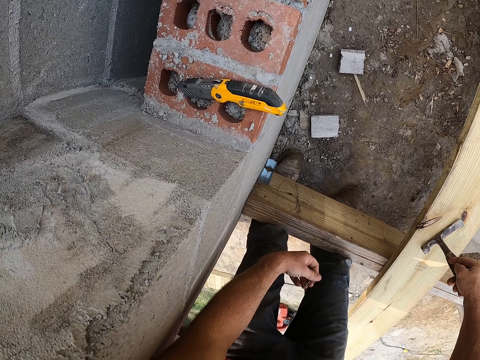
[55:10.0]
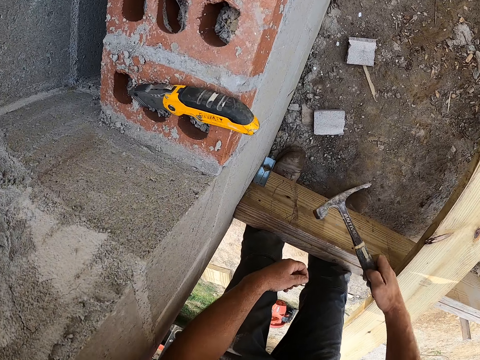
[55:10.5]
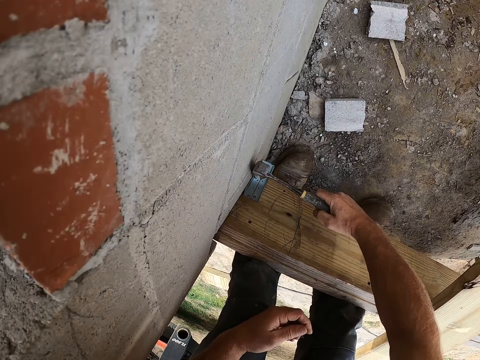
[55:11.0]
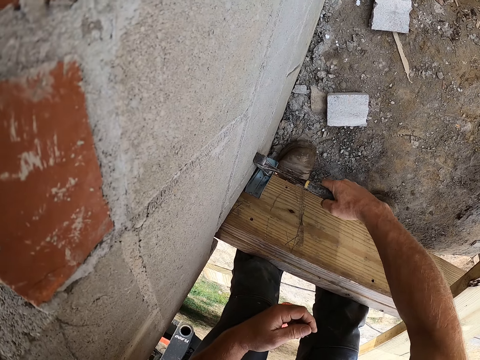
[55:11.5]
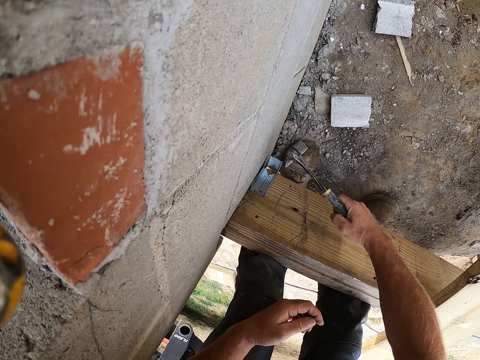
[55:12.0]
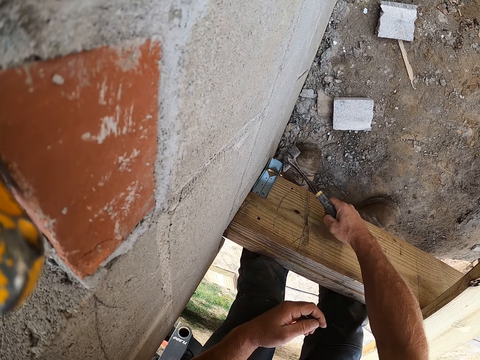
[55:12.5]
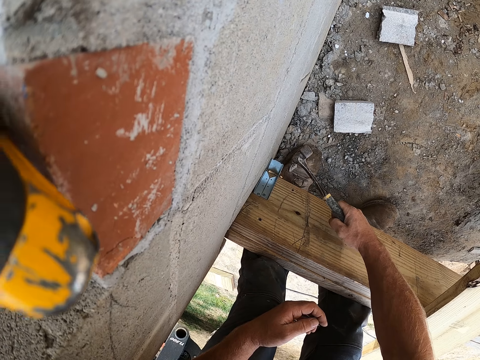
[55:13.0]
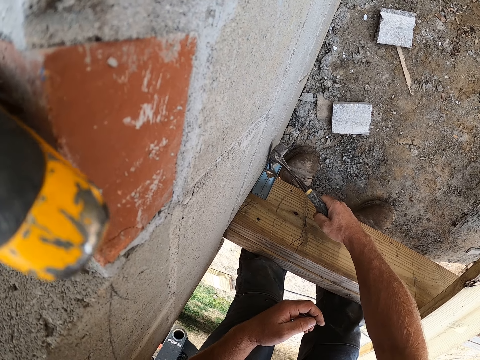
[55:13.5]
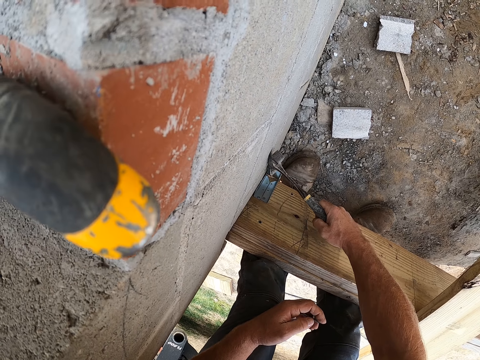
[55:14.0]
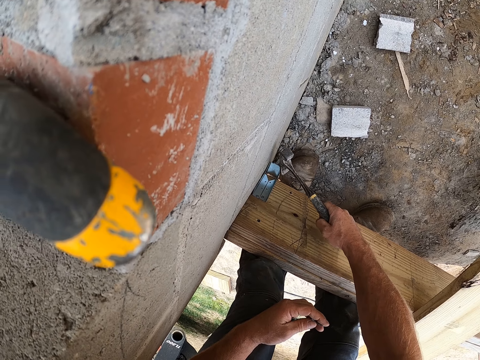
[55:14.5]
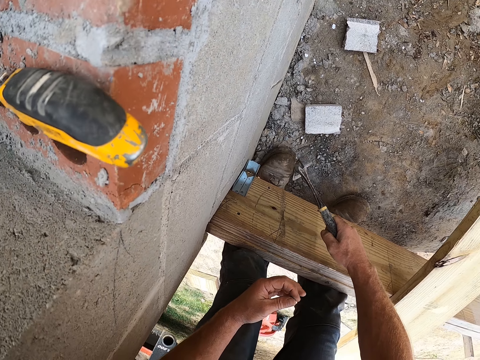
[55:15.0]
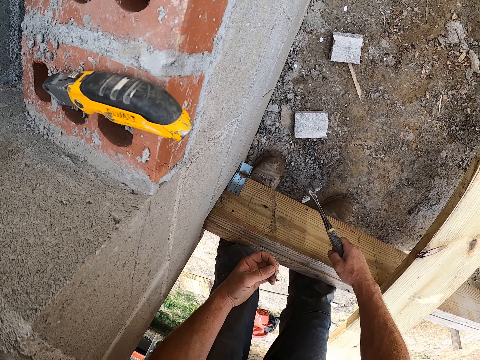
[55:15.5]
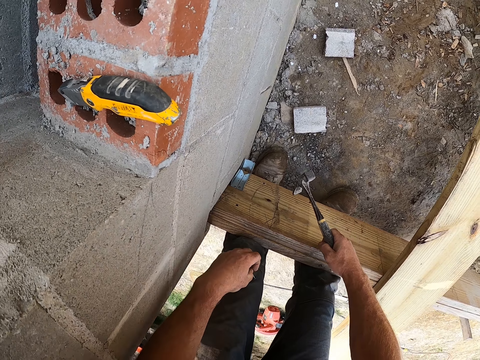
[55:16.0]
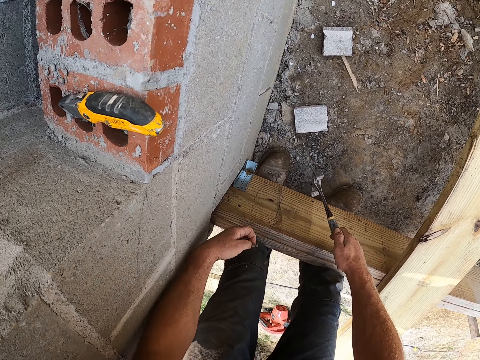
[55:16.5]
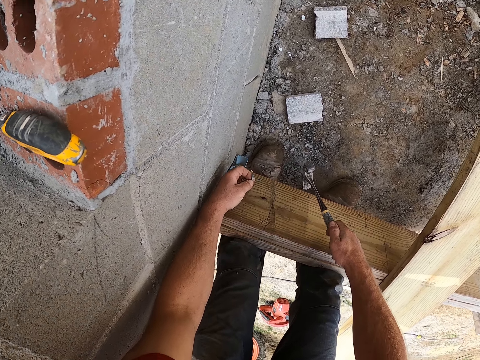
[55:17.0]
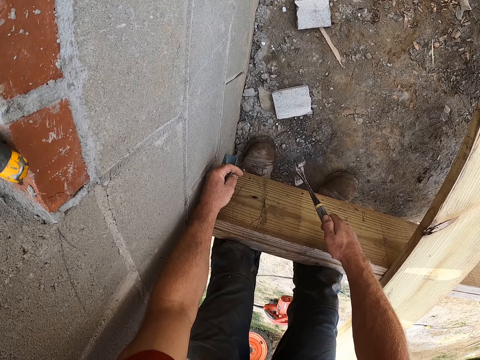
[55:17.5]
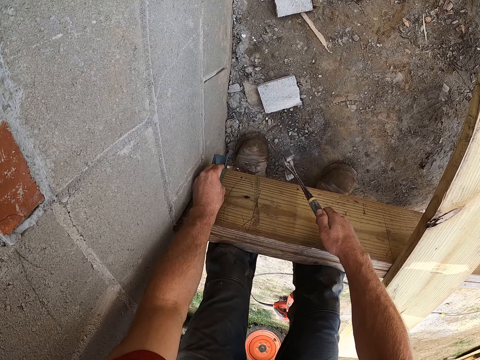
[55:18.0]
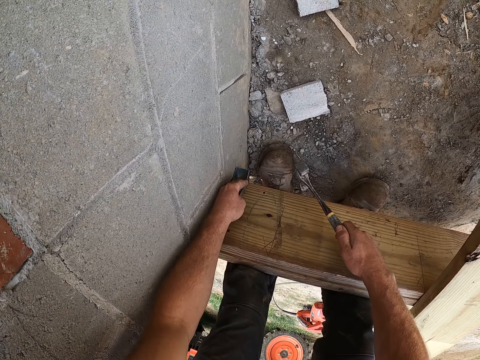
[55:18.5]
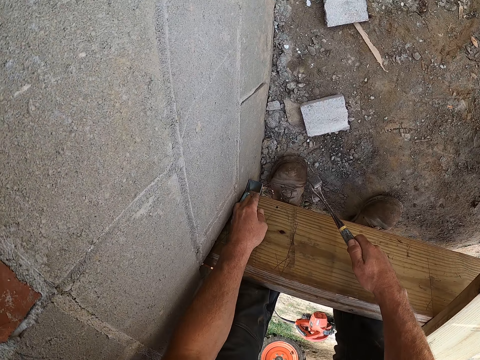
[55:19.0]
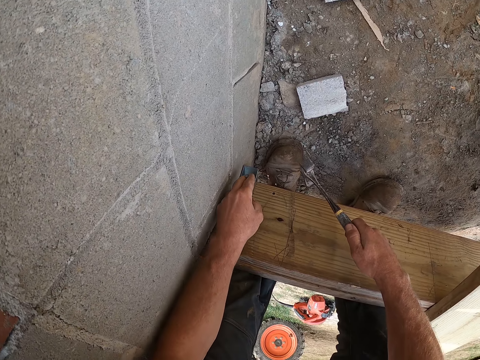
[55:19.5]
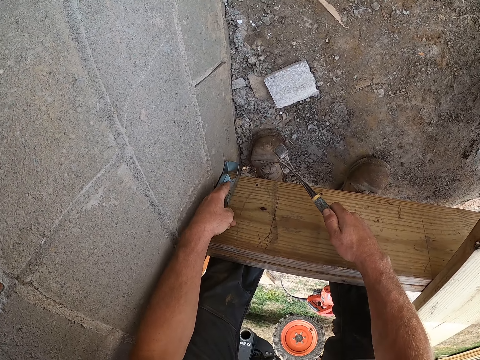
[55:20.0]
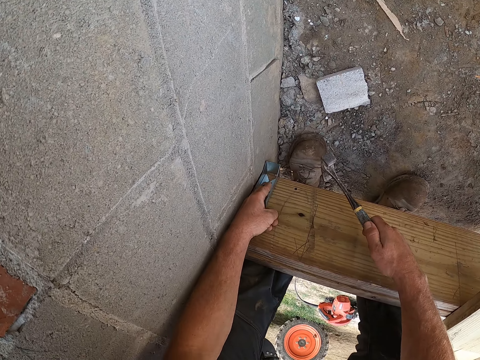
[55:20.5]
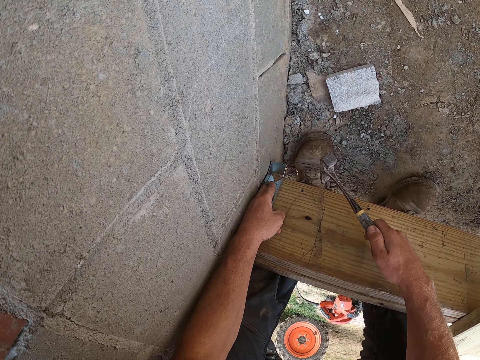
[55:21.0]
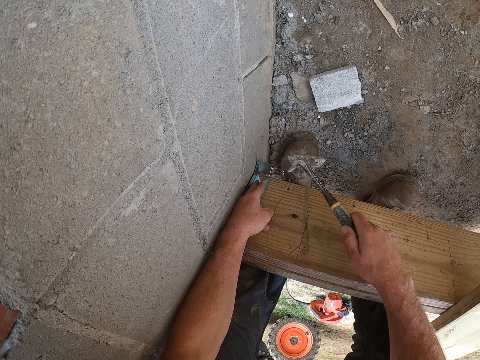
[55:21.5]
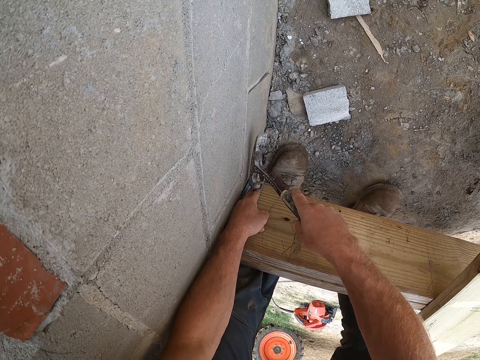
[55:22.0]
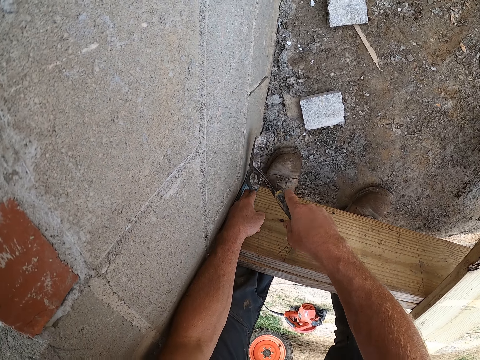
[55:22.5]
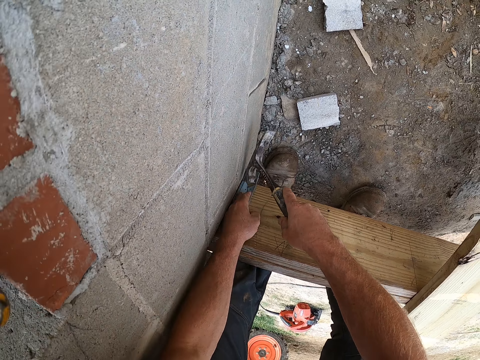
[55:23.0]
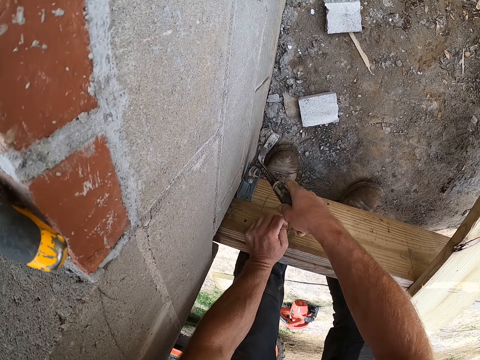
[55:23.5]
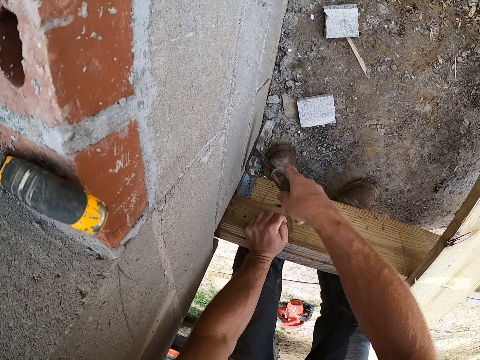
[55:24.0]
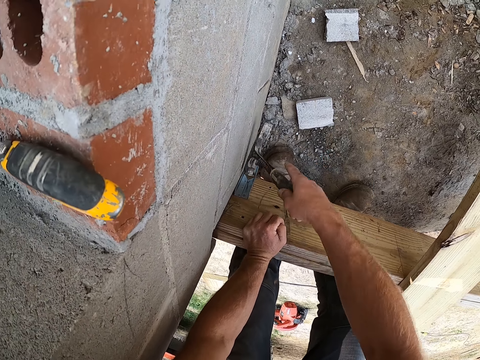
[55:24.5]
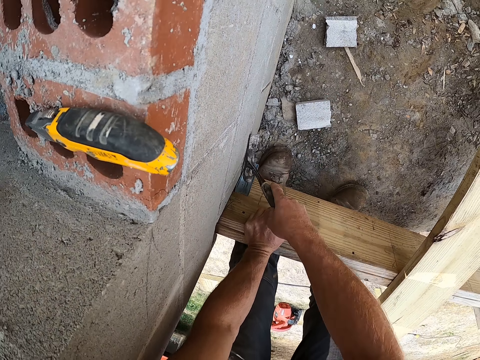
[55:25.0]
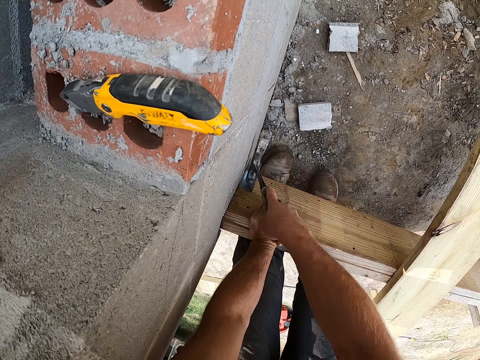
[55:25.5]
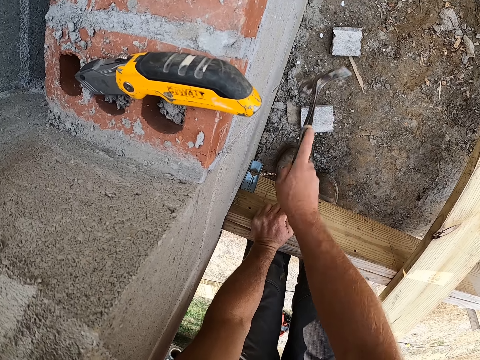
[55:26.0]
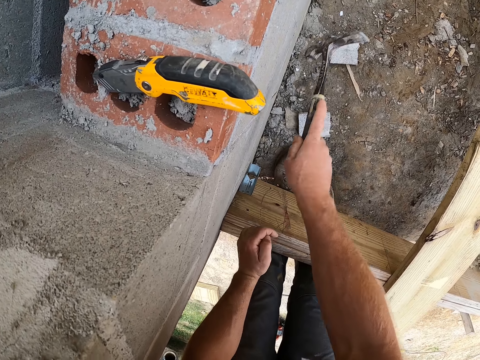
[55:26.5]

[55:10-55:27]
The camera wearer adjusts the screw brace with the hammer. They turn the nail in hand. They set the nail on the screw brace. They hold the nail on the steel bracket. They hit the nail with the hammer.

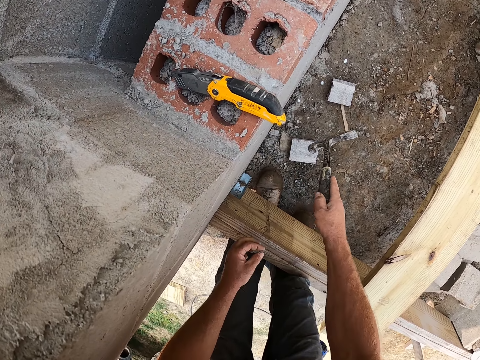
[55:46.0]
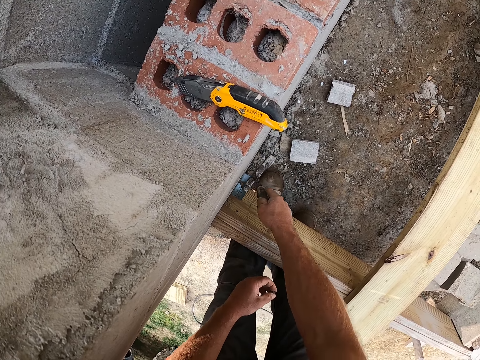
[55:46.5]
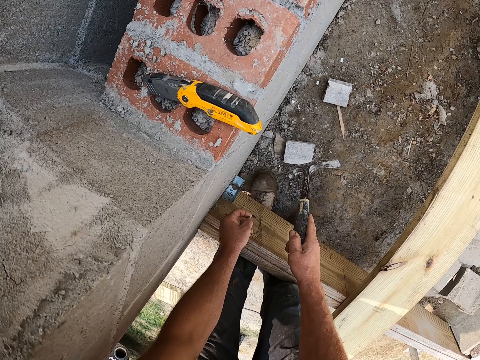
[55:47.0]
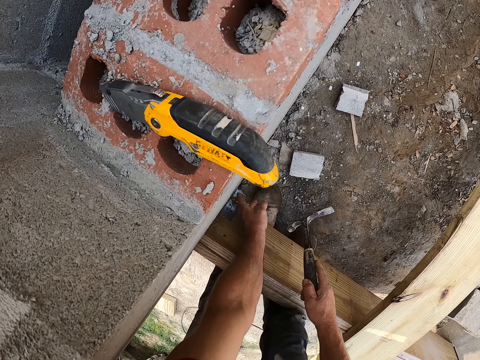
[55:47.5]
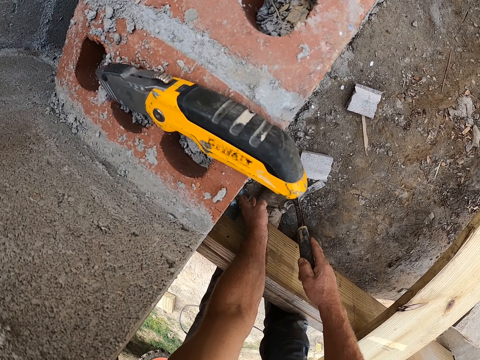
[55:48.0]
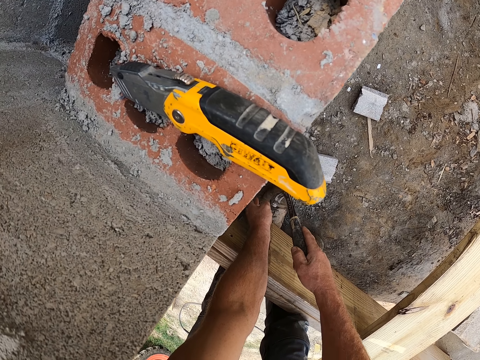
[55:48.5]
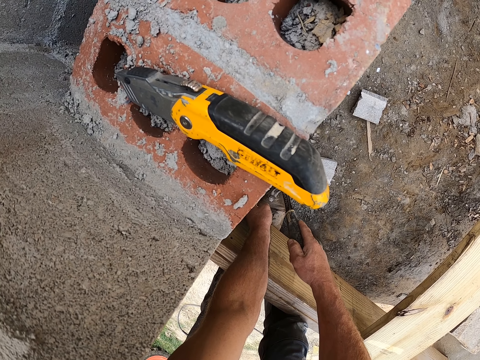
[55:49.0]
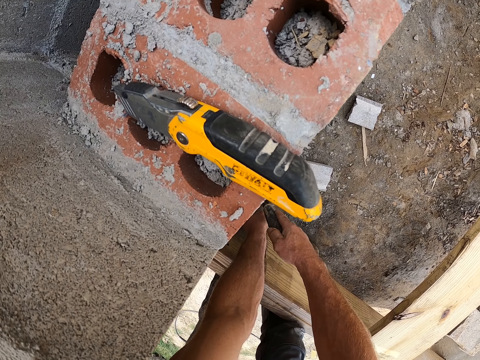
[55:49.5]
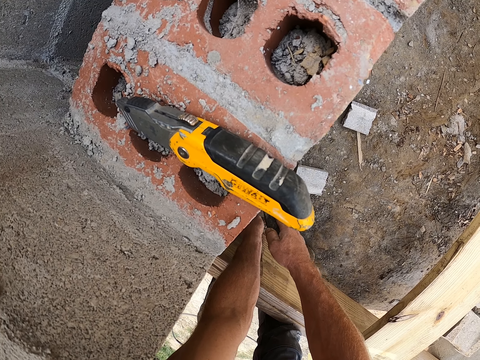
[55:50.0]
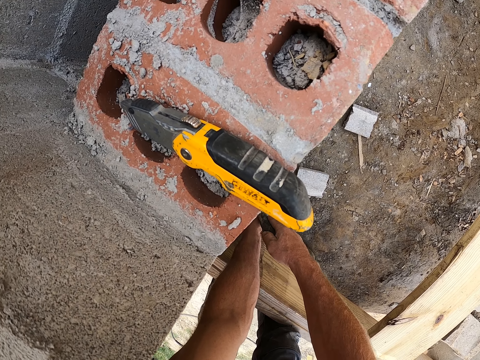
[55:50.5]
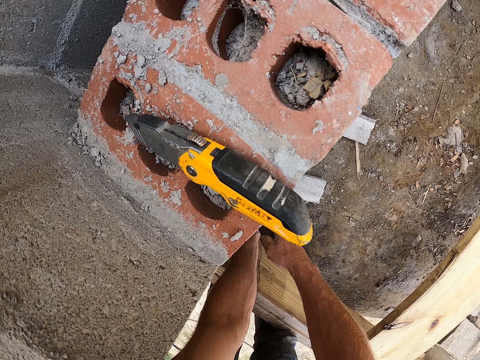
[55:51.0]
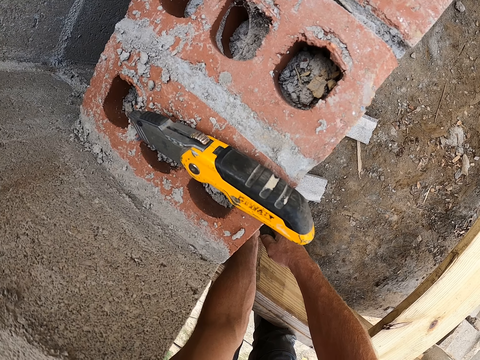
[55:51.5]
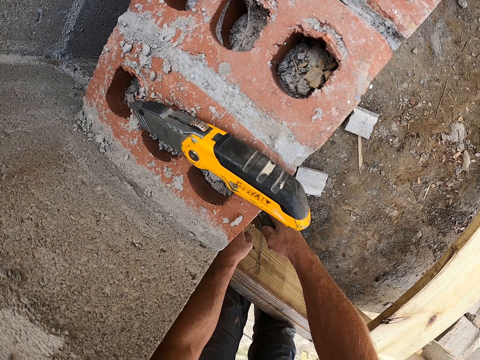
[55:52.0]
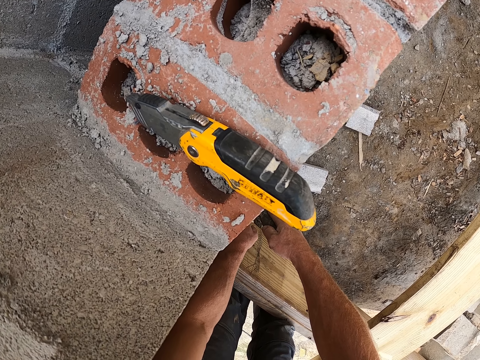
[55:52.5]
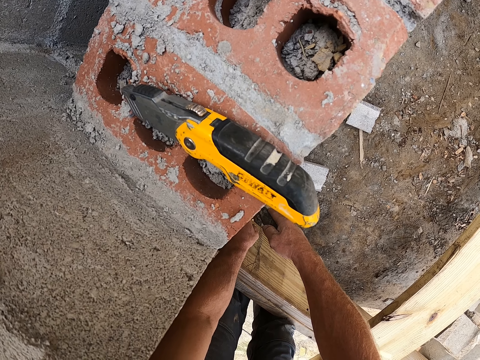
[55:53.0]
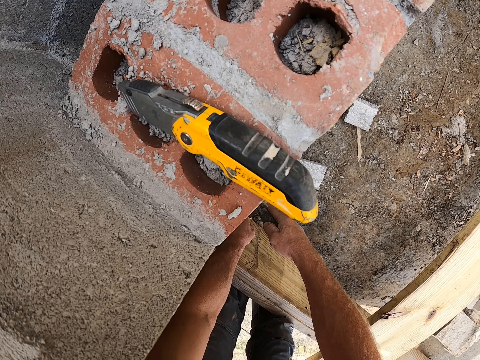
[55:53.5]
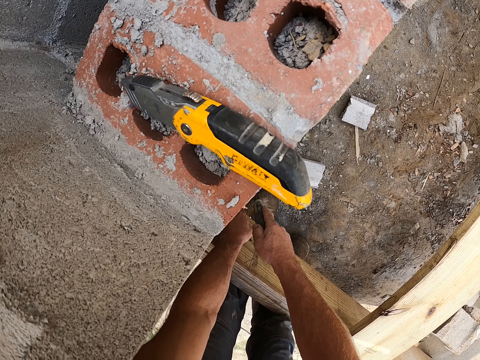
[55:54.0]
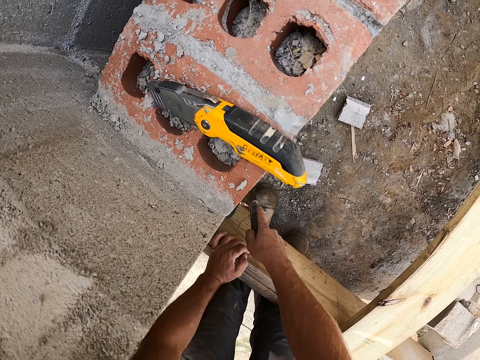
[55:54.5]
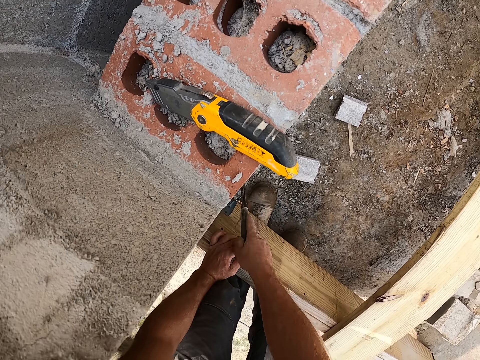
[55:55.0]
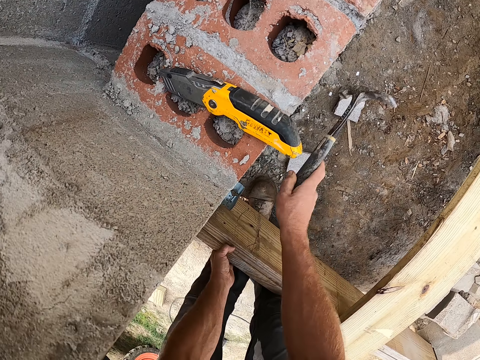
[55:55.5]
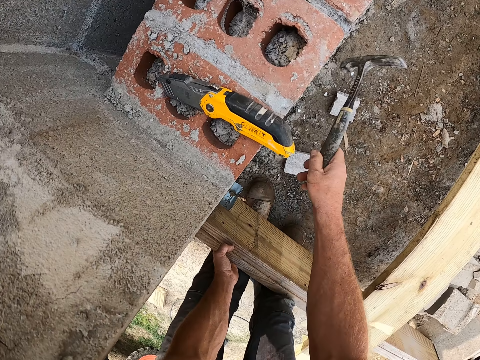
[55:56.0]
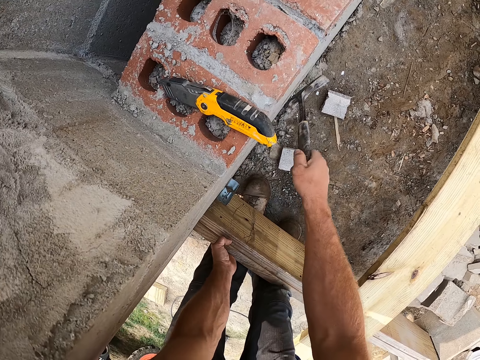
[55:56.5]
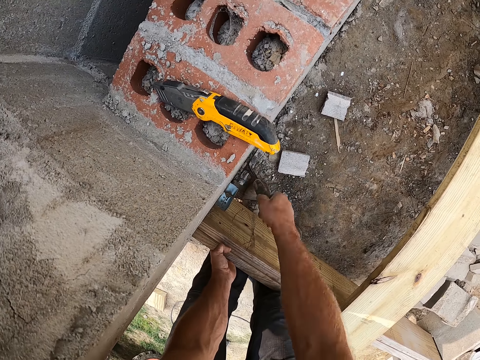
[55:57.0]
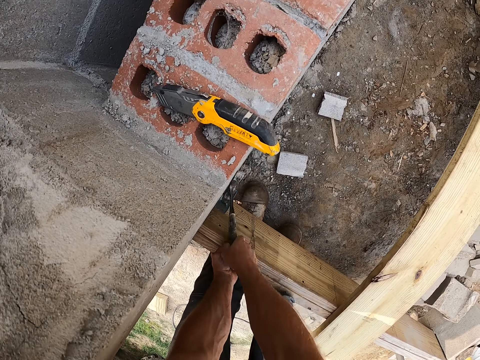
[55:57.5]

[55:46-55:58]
The camera wearer sets the nail on the screw brace. They hold another nail on the steel bracket. They hit the nail with the hammer on the bracket.
